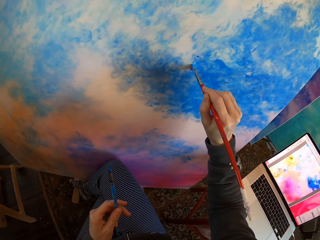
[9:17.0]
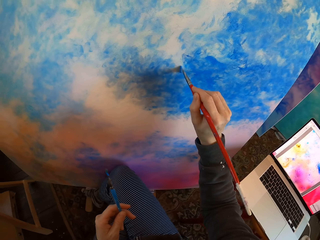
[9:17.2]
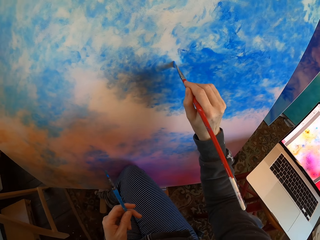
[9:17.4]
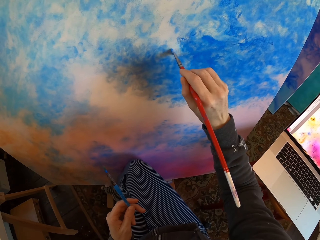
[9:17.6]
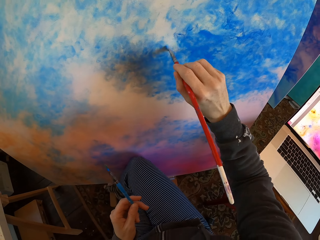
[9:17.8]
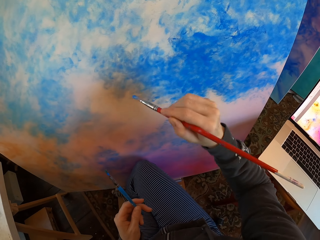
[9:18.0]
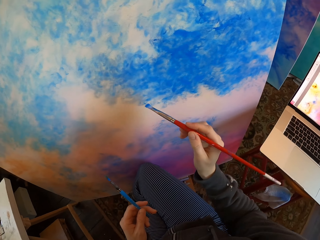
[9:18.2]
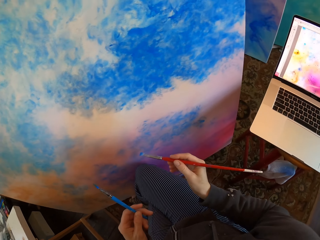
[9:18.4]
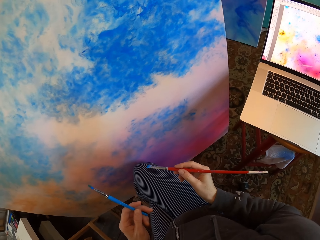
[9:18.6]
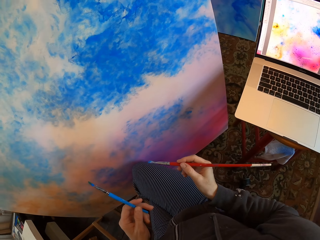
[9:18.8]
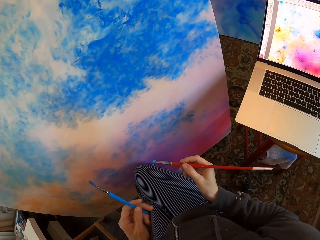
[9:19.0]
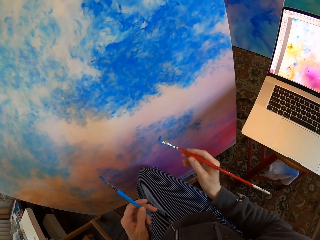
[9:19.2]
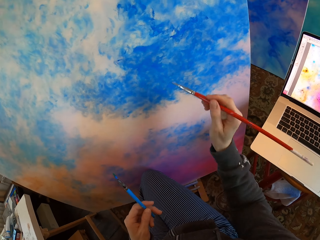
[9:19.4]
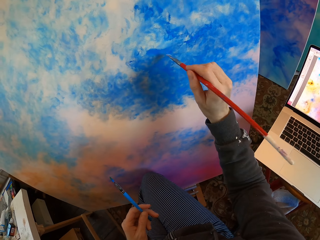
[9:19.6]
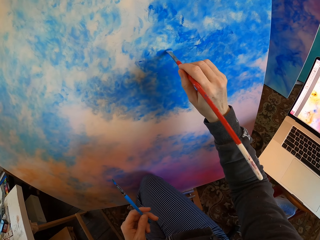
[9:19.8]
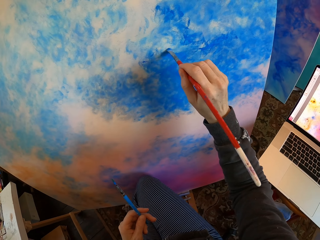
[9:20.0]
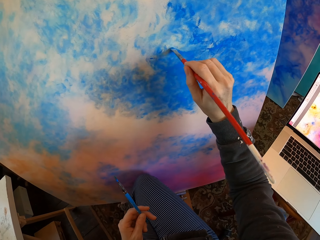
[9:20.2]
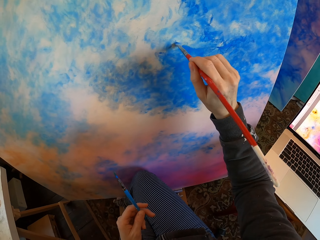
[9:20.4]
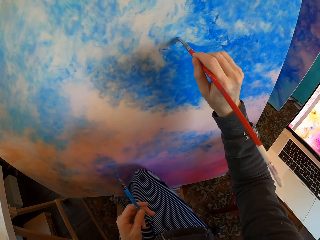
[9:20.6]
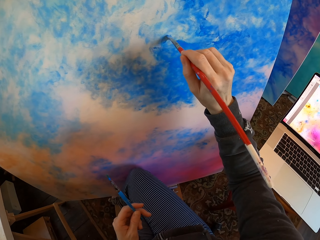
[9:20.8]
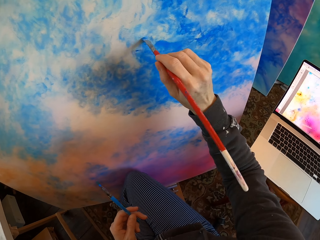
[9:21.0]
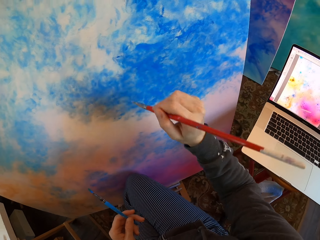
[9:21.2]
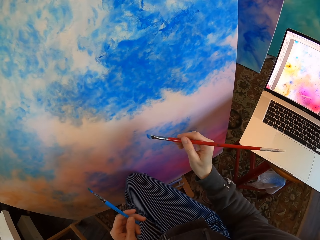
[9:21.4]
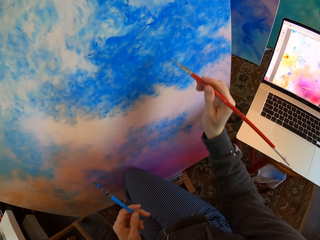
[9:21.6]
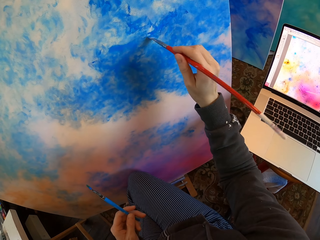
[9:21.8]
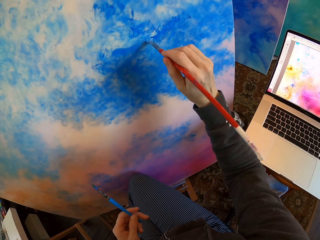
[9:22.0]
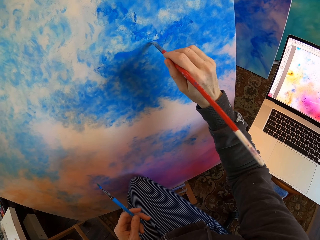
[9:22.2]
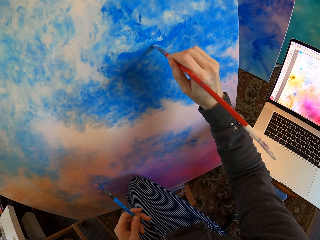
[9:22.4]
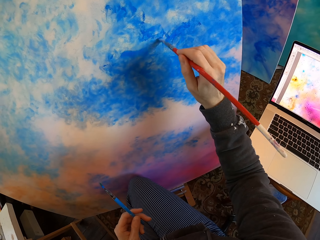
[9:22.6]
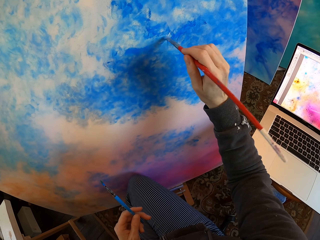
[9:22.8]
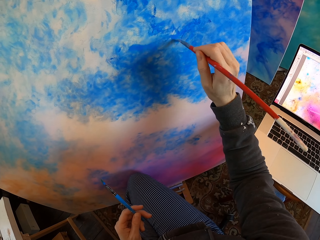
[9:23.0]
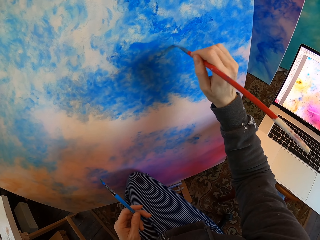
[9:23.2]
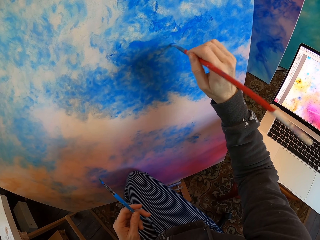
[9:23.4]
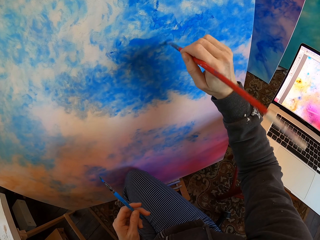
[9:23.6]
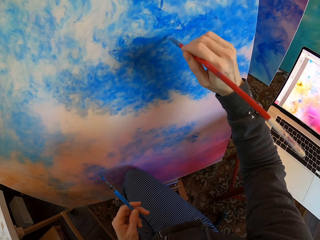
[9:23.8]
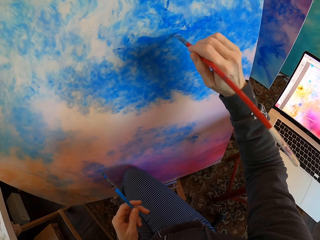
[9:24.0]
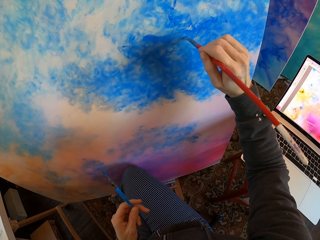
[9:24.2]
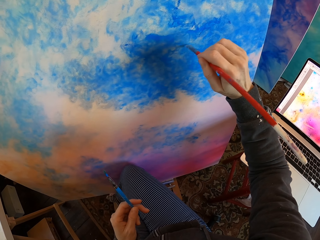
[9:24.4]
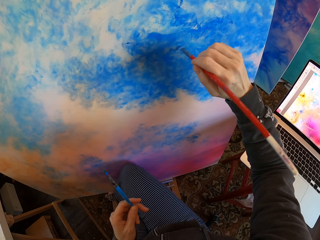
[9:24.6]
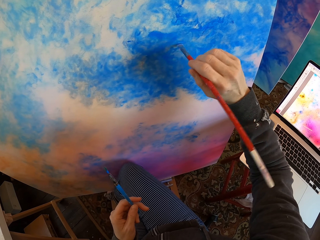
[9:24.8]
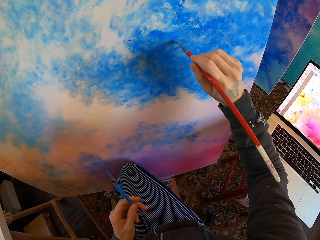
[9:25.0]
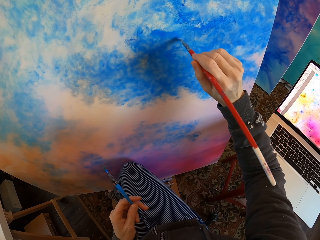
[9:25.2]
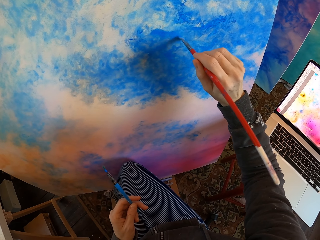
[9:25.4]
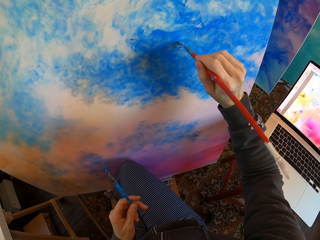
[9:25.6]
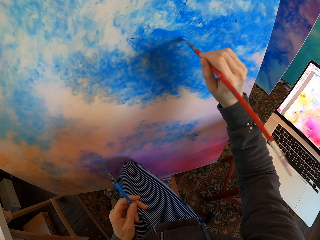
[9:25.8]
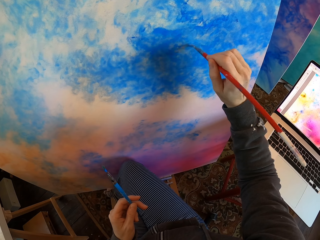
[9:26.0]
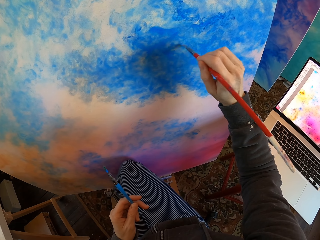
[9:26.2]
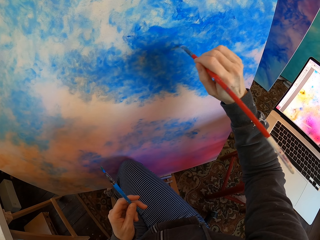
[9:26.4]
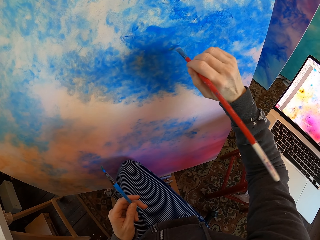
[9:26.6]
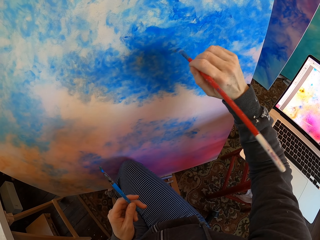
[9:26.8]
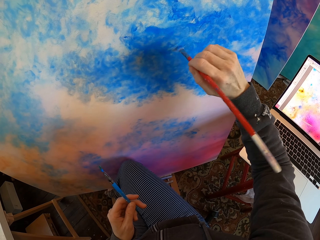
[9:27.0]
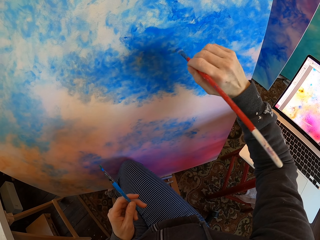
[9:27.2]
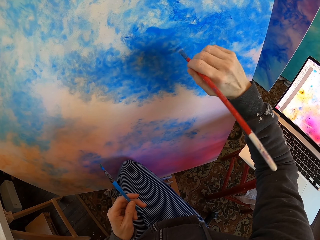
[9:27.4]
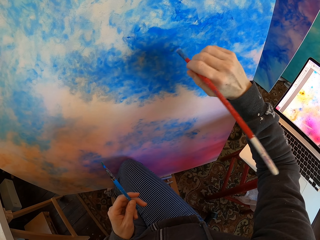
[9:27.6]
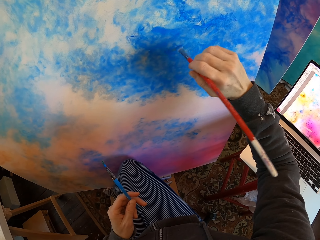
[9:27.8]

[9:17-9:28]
The camera wearer turns to the side. He holds the paint brush with his hands. He paints the wall paper with the paint brush. He holds the paint brush with his hands. He paints the wall paper with the paint brush.

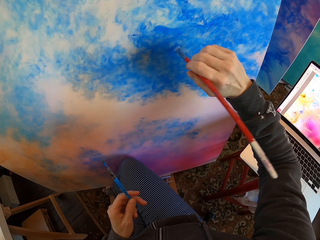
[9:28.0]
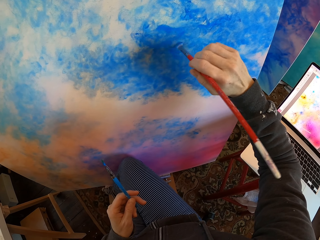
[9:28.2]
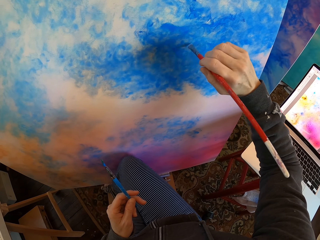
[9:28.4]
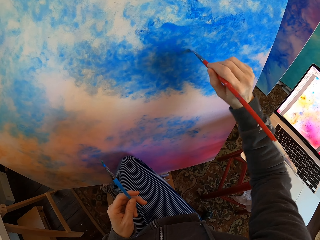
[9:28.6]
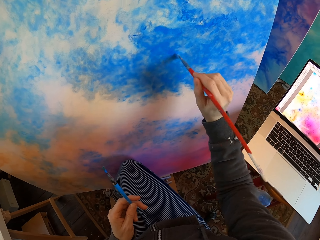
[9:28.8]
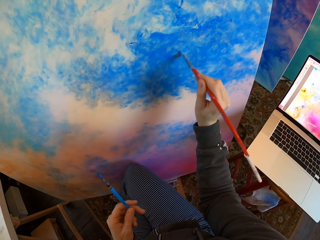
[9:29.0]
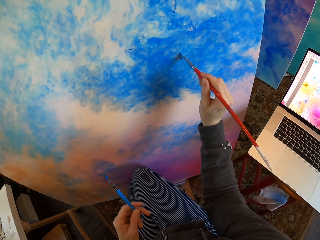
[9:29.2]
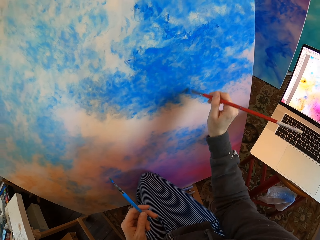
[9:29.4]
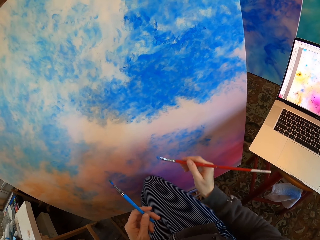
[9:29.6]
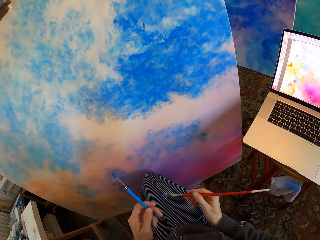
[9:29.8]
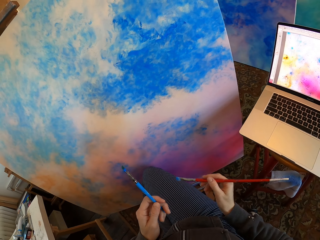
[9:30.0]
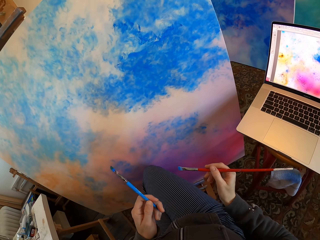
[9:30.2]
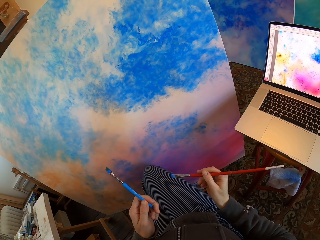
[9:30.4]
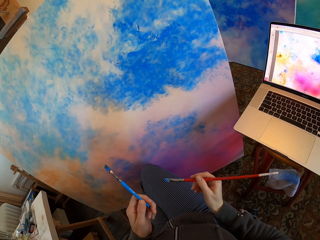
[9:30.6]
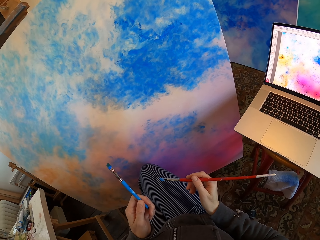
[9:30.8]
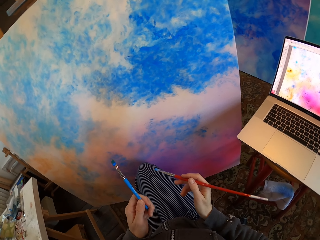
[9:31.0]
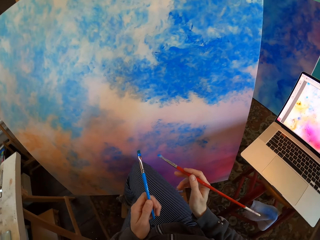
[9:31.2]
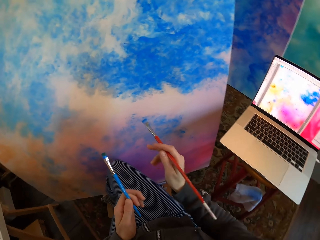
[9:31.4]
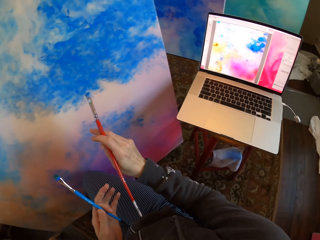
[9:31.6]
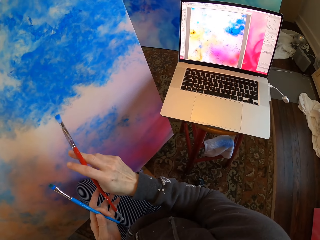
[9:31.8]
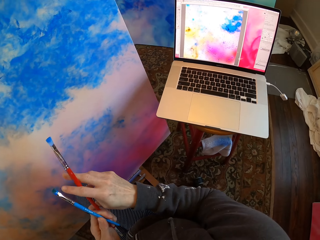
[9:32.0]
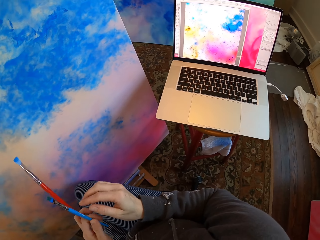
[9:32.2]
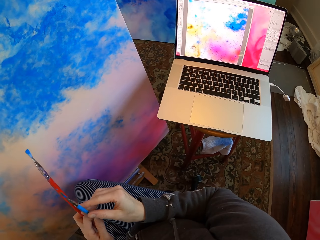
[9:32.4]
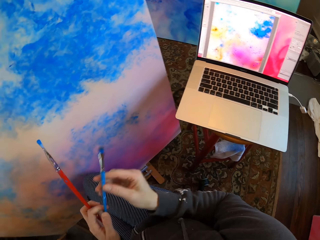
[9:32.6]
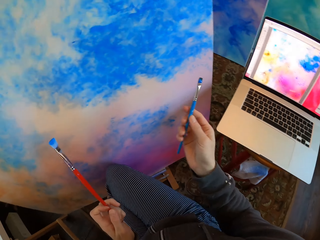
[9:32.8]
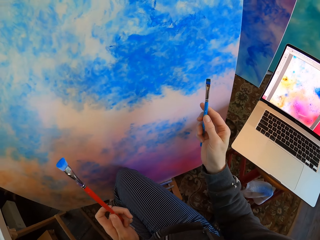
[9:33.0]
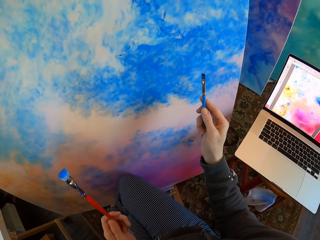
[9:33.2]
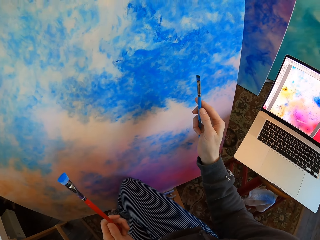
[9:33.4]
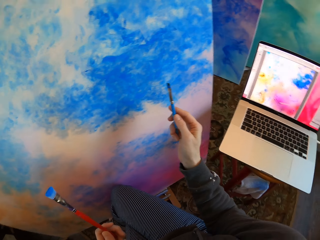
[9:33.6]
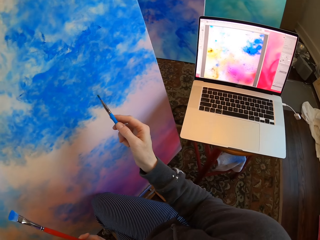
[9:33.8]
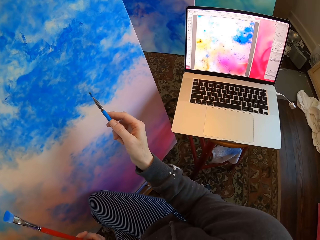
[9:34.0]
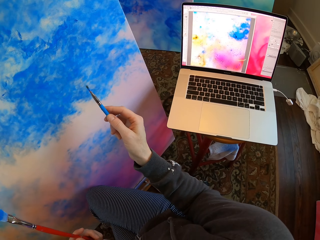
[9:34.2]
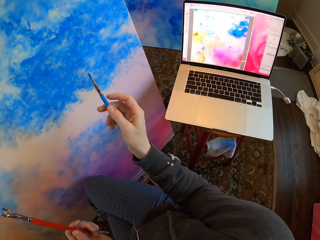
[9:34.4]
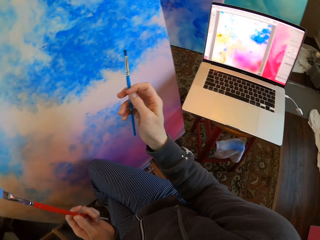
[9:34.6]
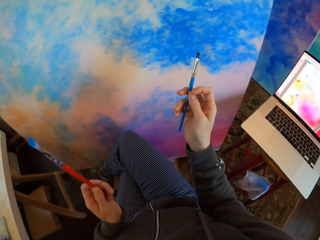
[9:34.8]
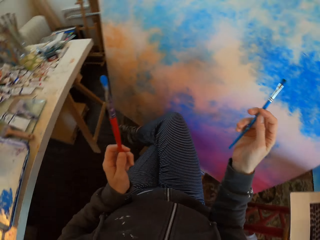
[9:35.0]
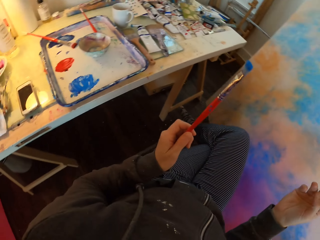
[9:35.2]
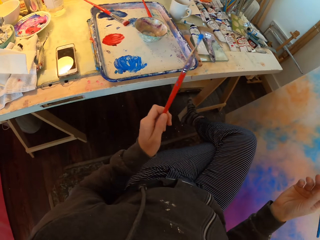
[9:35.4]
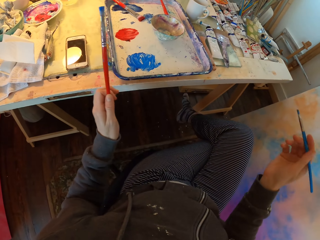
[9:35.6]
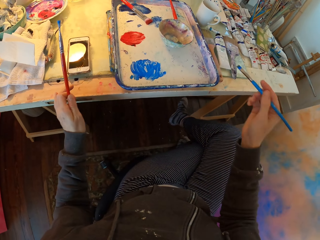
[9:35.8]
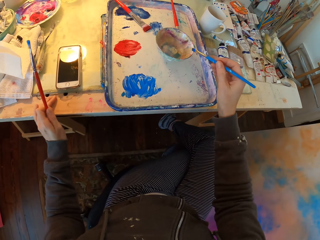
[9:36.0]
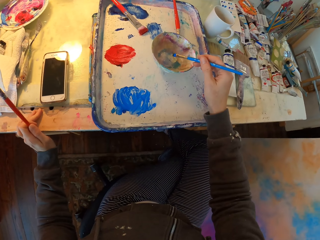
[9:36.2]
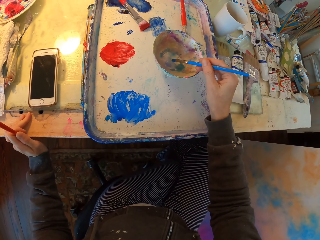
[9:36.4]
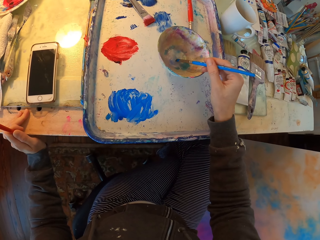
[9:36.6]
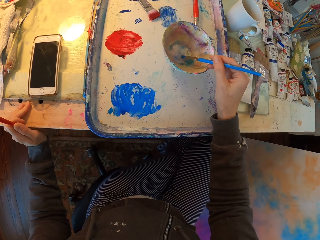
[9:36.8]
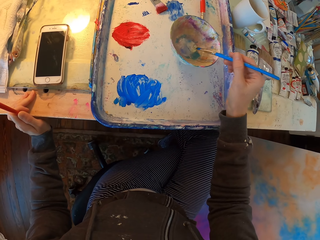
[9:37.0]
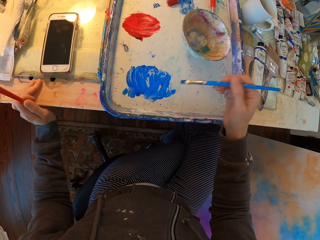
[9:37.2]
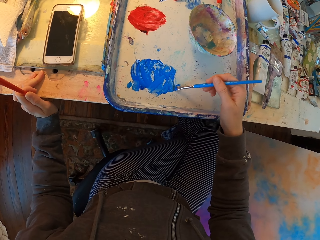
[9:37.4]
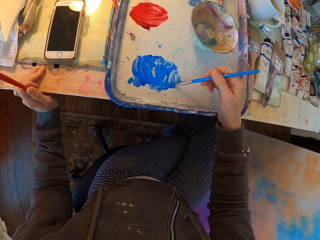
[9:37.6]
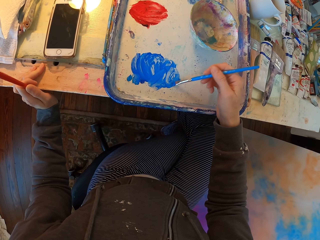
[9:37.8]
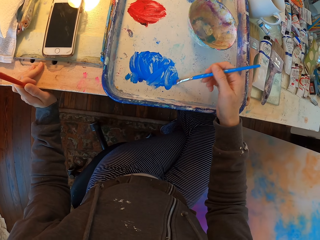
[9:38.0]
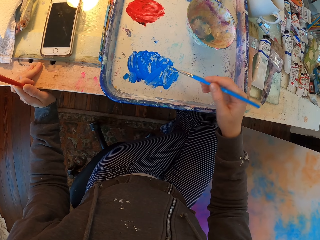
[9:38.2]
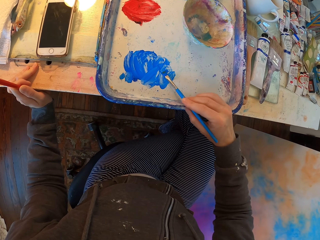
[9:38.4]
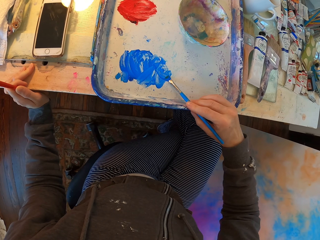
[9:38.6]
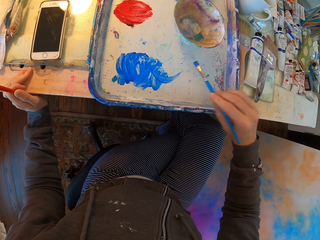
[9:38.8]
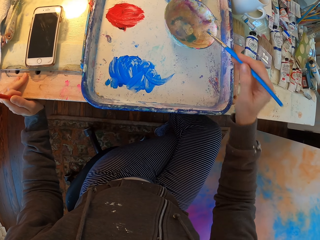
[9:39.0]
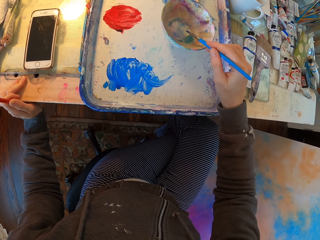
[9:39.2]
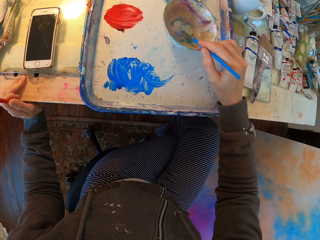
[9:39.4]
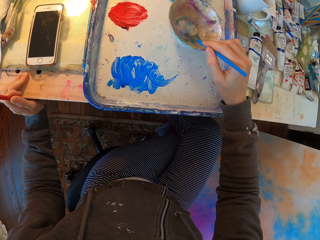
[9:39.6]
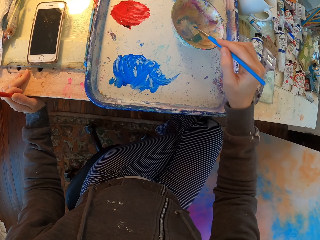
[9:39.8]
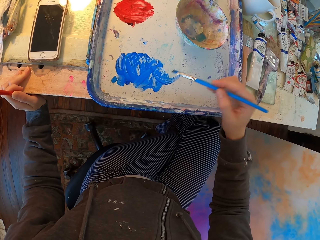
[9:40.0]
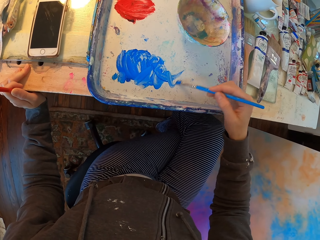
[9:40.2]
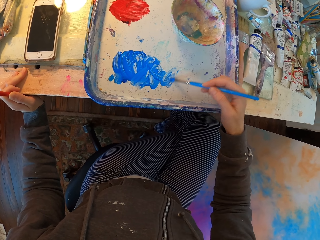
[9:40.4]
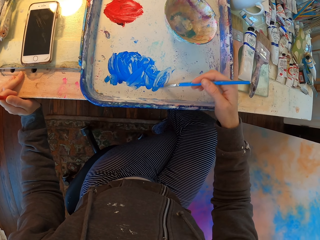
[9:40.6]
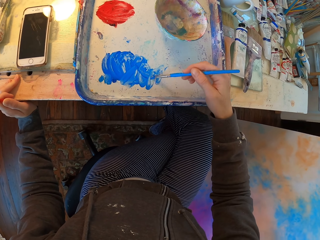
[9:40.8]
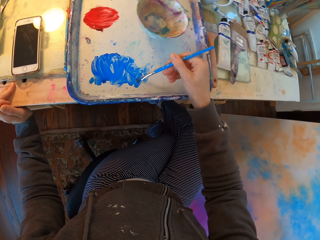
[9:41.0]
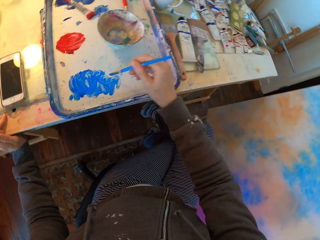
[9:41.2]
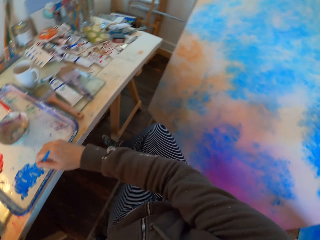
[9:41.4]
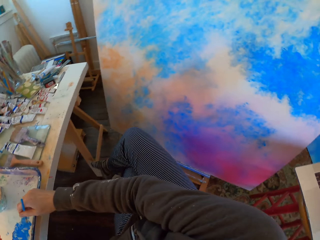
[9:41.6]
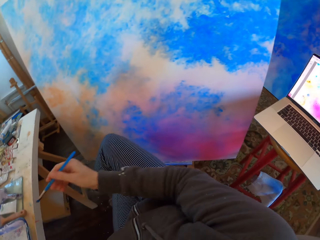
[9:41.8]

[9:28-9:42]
The camera wearer holds the paint brush or drawing color brush with his hands. He turns to the side. He holds the drawing color brush. He turns to the side. He dips paint in the bowl on the table. He dips paint in the paint tray on the table. He dips paint in the bowl on the table. He dips paint in the paint tray on the table. He turns to the side.
